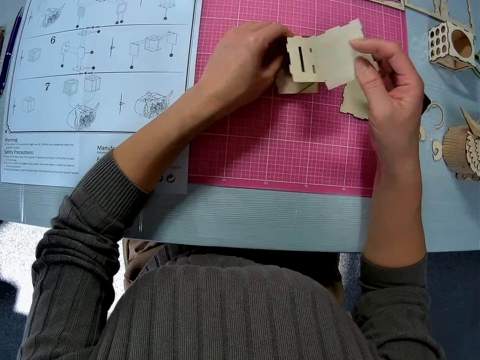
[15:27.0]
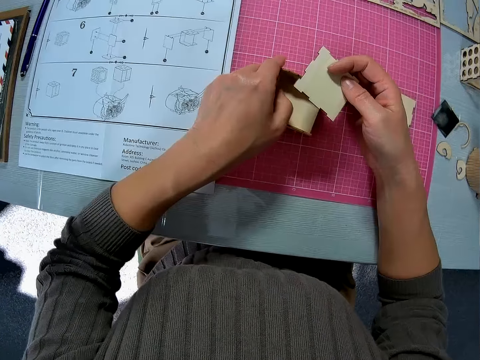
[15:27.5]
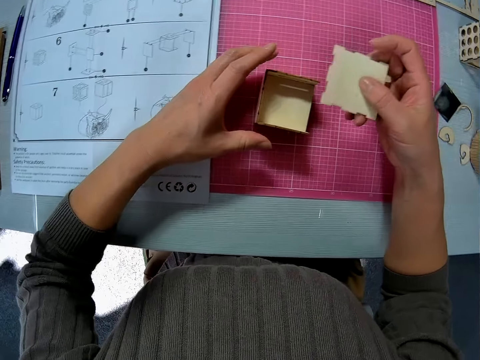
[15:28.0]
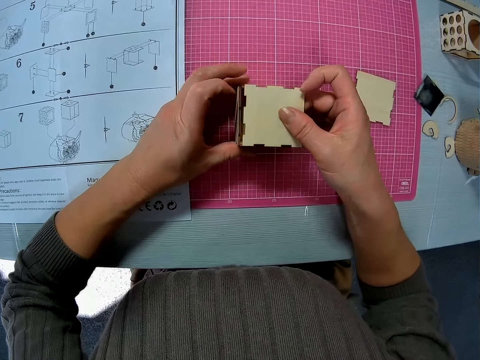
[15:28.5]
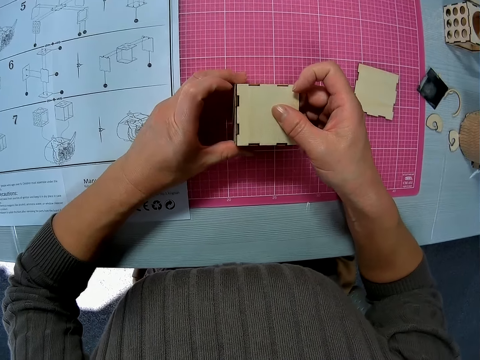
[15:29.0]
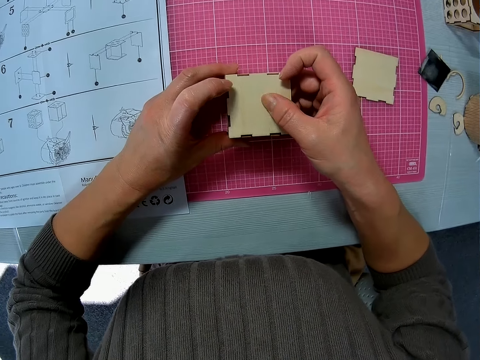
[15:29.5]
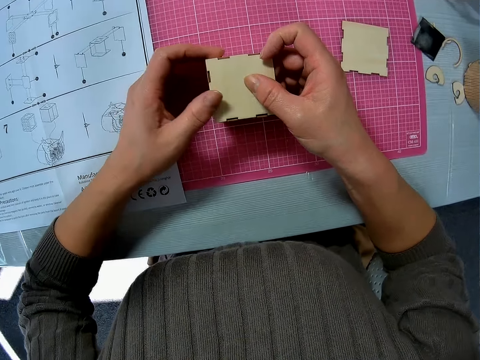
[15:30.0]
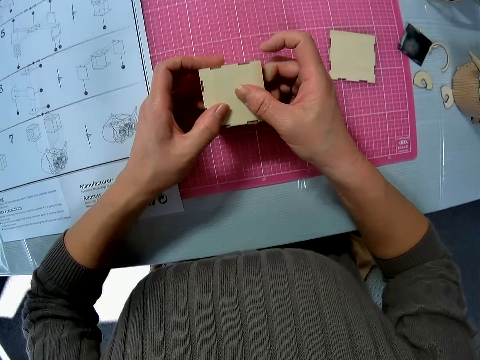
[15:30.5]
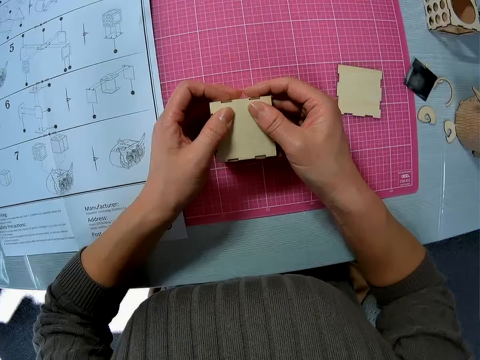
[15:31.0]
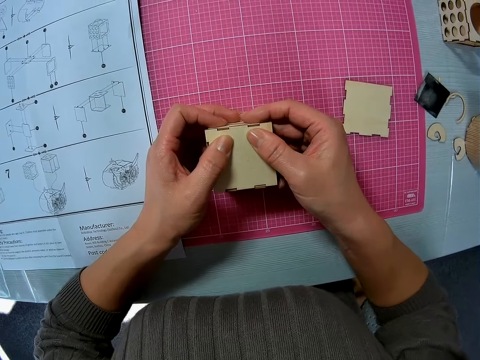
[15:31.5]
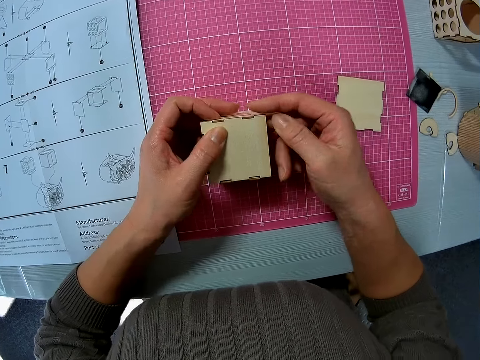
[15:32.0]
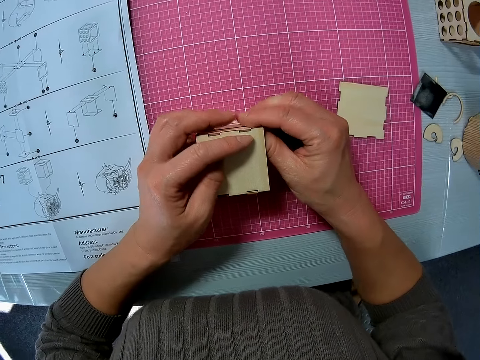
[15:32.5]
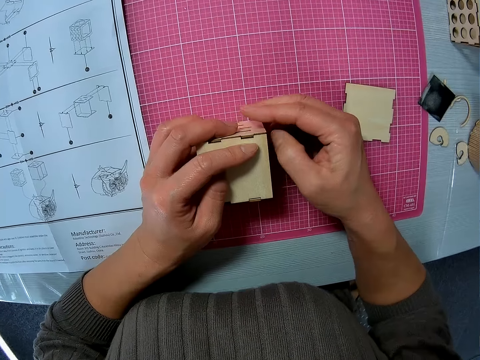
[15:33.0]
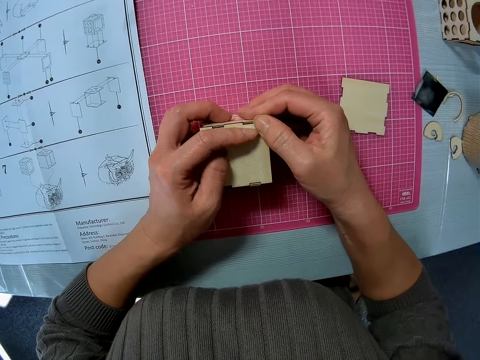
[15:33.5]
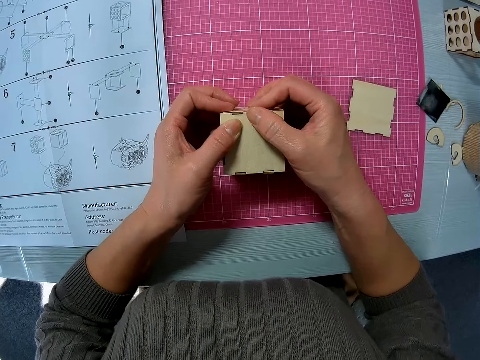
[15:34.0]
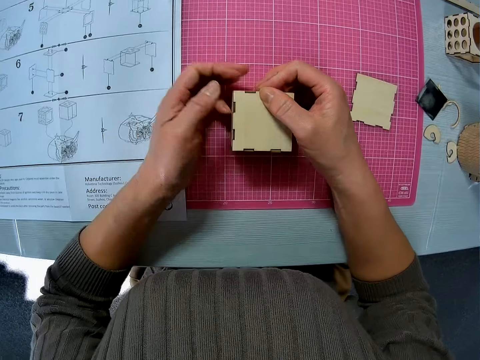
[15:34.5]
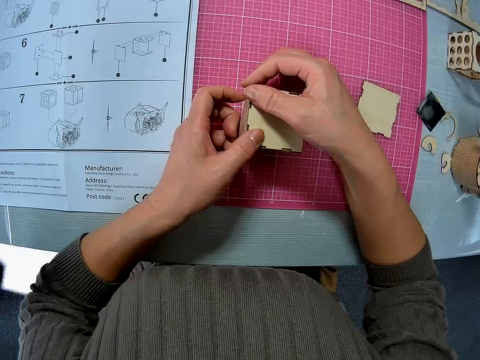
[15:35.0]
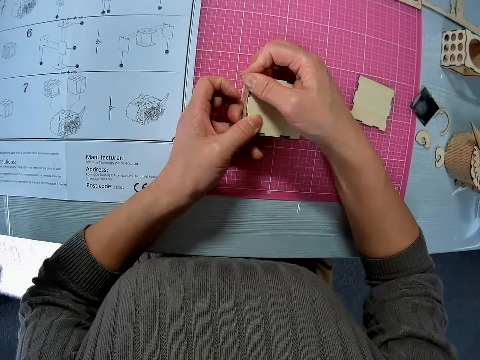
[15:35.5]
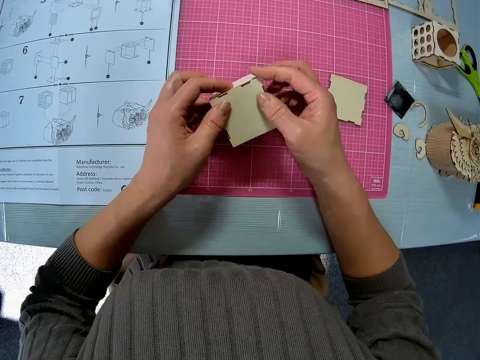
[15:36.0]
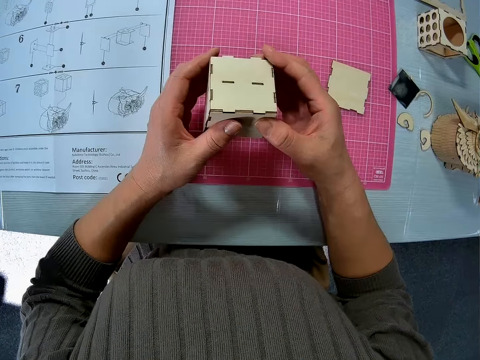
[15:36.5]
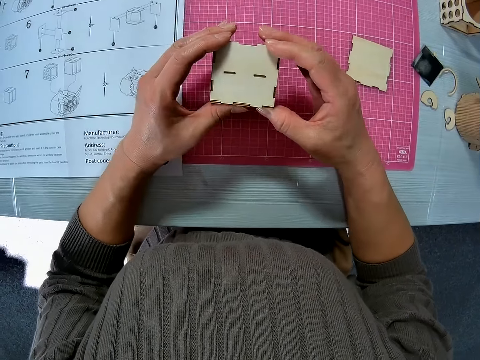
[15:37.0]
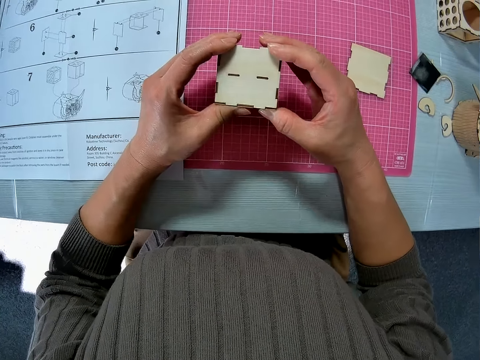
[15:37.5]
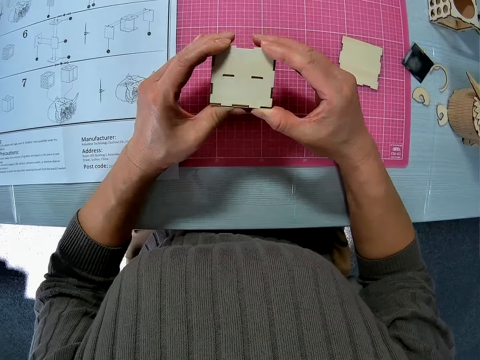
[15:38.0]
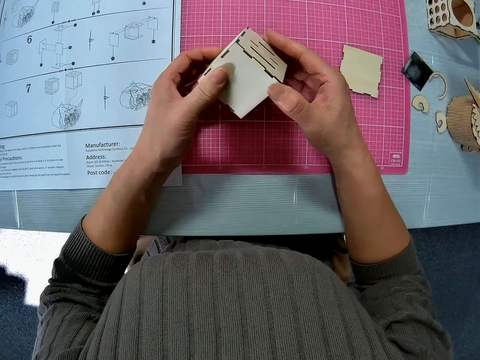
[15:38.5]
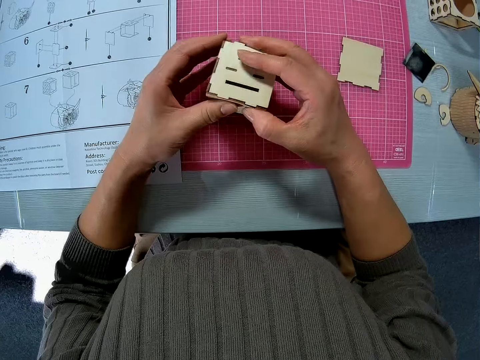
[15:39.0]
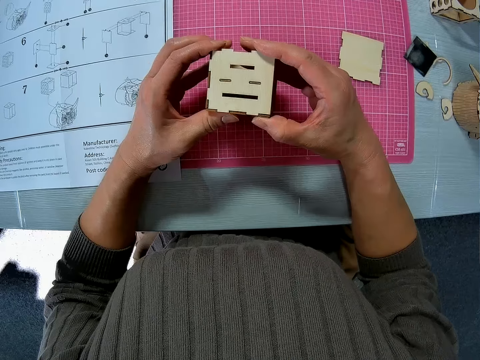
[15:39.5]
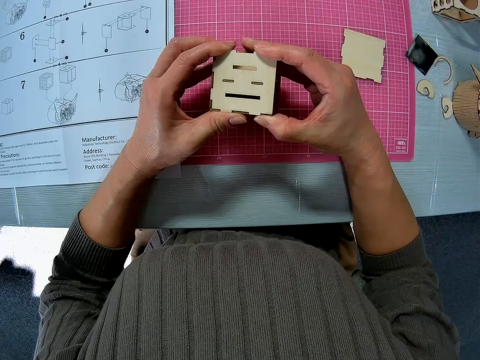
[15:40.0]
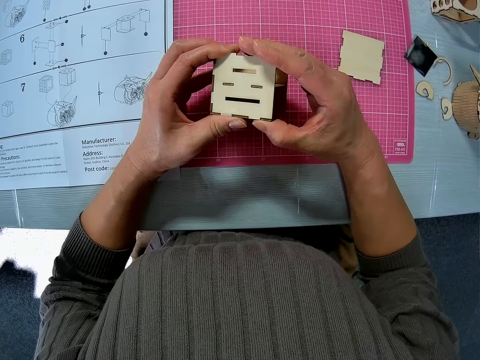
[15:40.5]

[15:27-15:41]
The camera wearer joins the wooden piece to the wooden assembly. They turn the wood craft. They examine the wooden assembly.

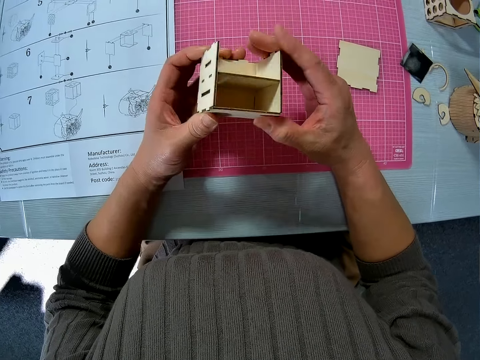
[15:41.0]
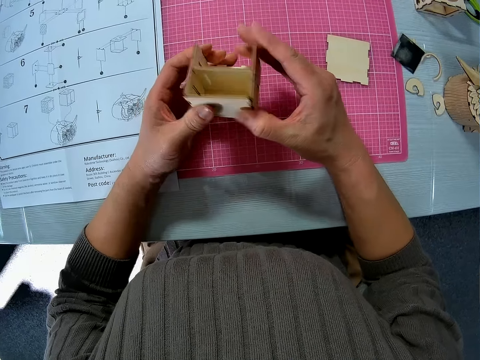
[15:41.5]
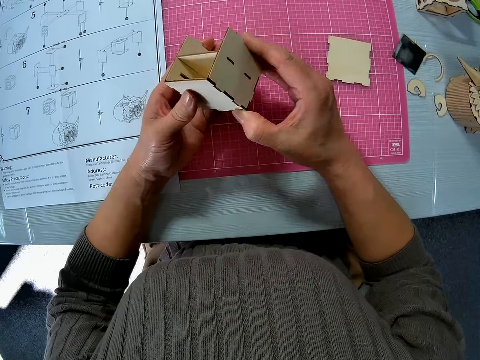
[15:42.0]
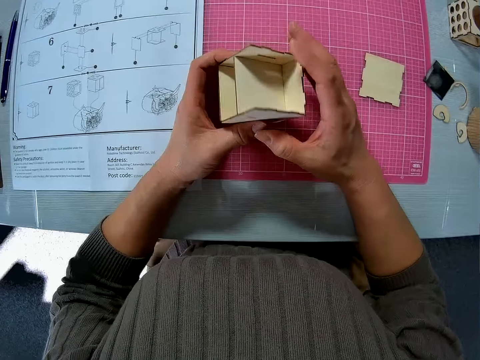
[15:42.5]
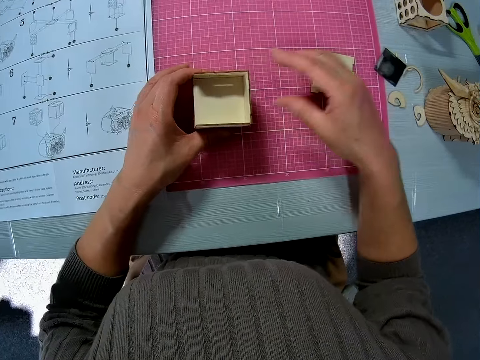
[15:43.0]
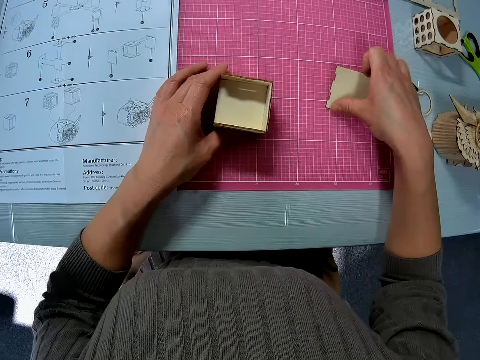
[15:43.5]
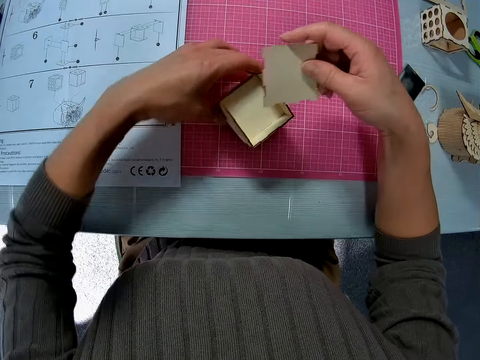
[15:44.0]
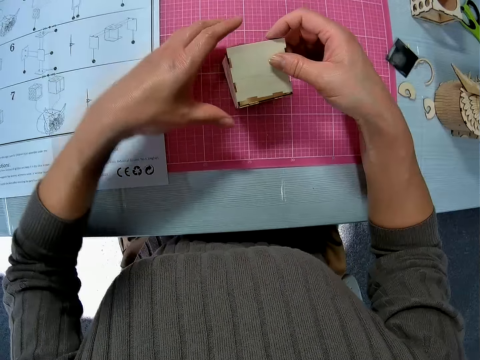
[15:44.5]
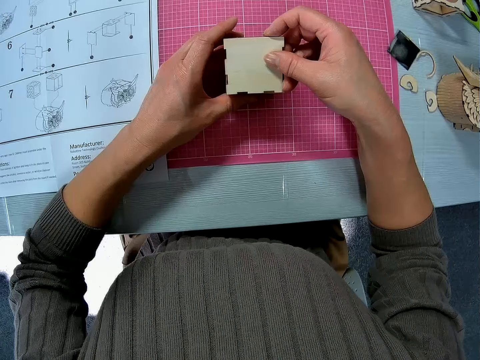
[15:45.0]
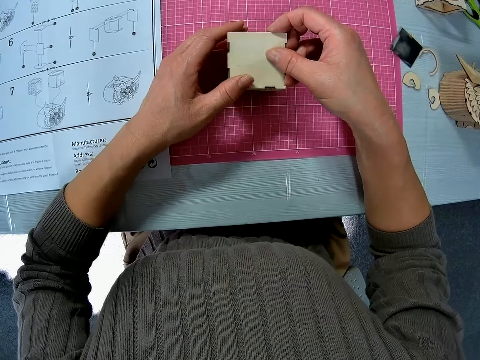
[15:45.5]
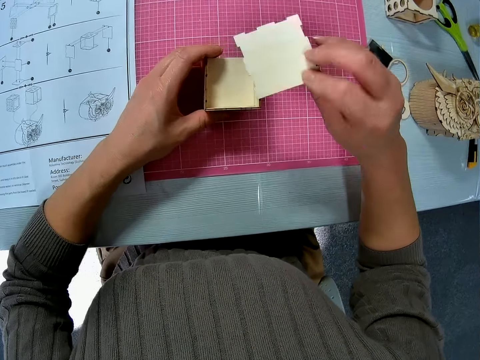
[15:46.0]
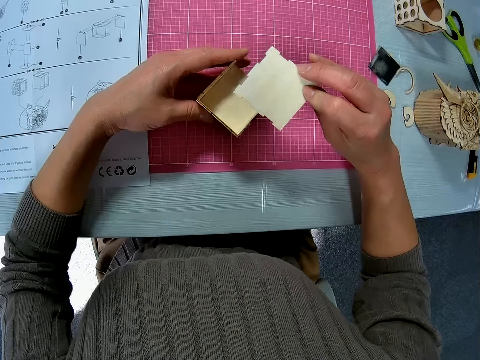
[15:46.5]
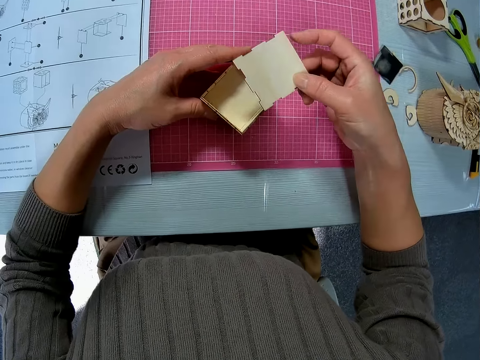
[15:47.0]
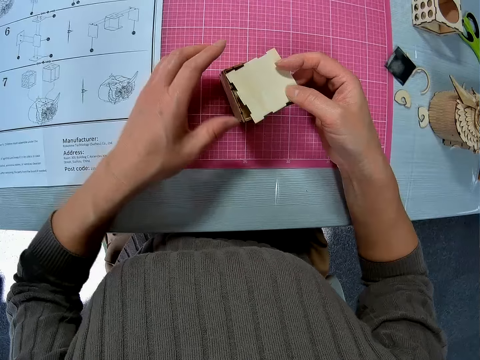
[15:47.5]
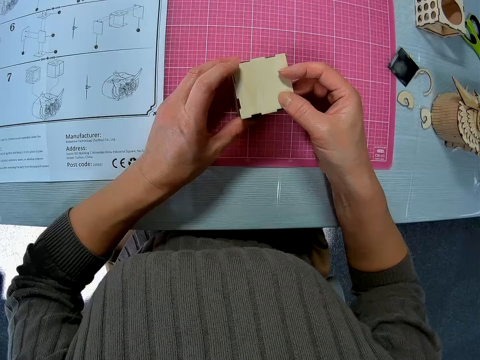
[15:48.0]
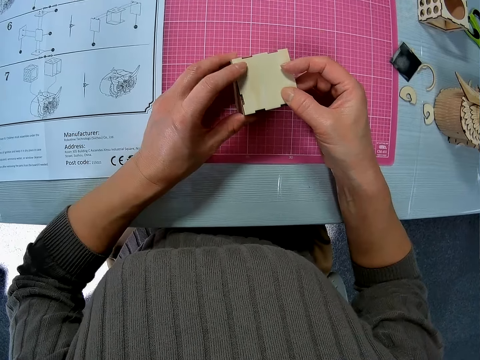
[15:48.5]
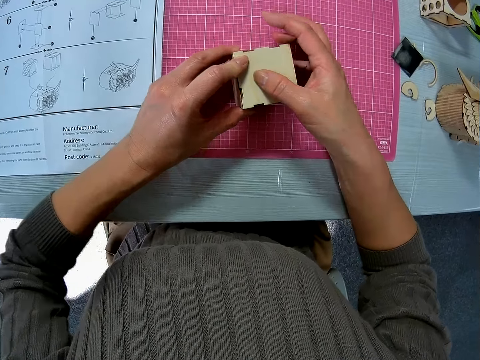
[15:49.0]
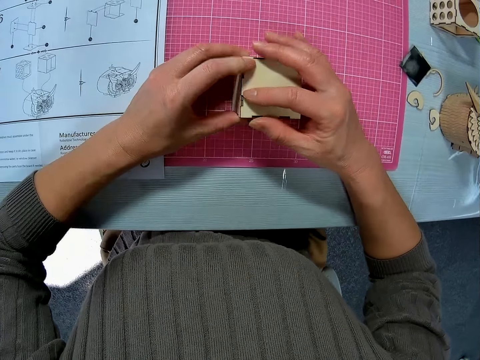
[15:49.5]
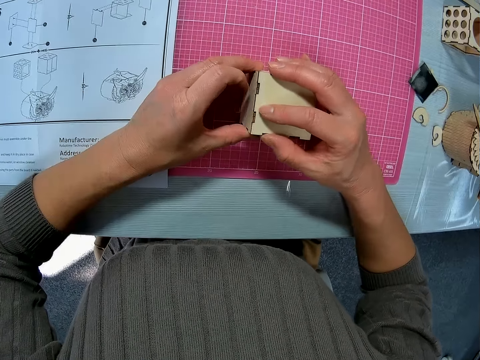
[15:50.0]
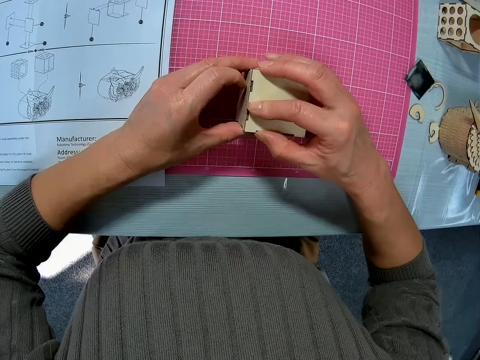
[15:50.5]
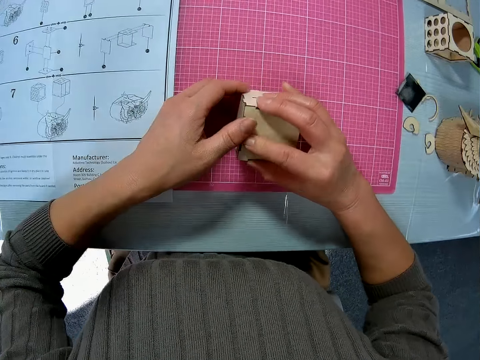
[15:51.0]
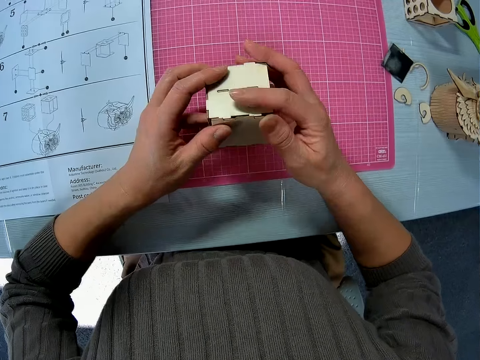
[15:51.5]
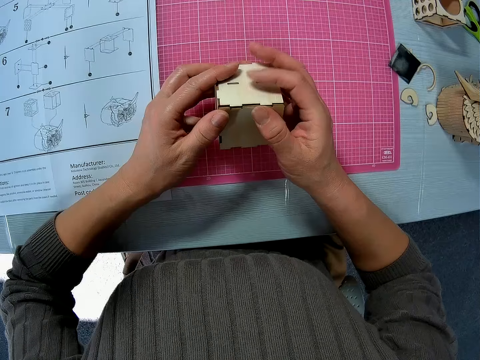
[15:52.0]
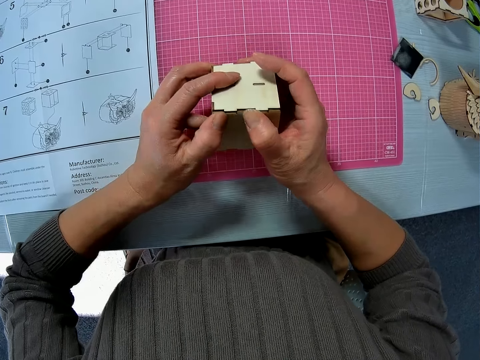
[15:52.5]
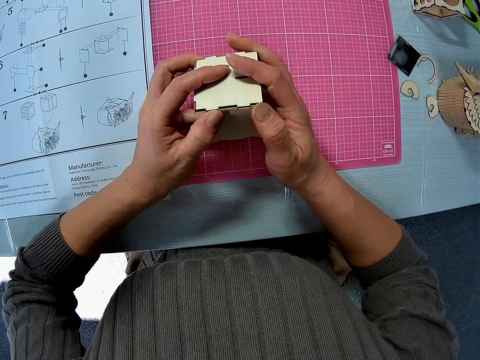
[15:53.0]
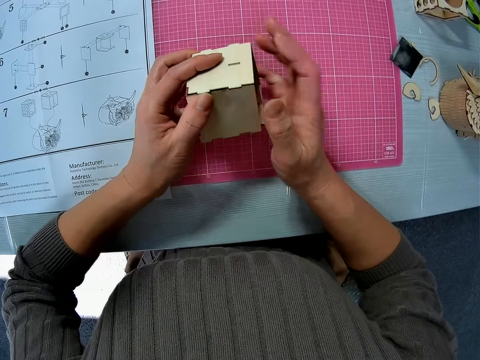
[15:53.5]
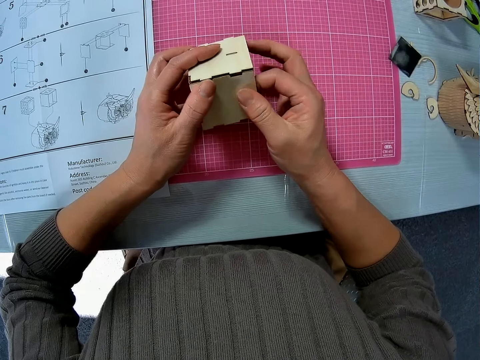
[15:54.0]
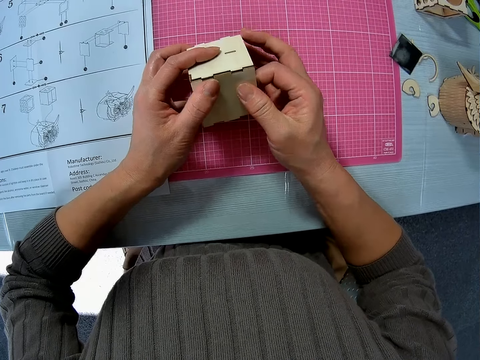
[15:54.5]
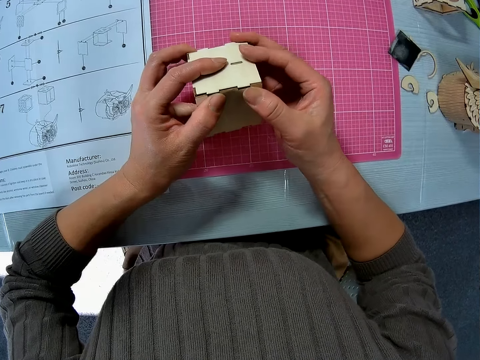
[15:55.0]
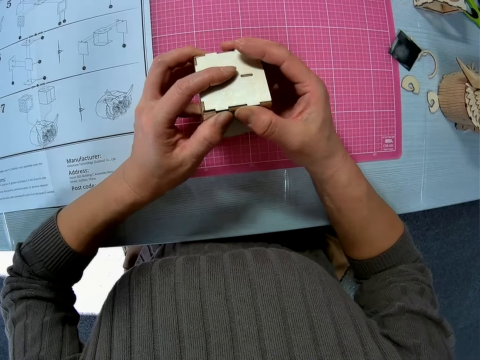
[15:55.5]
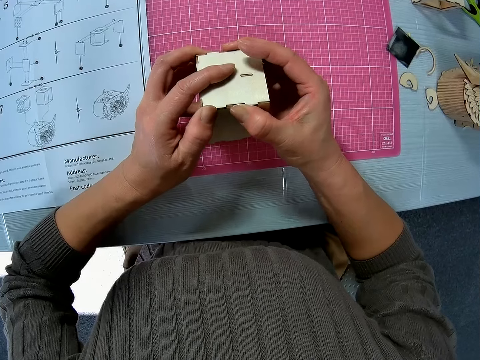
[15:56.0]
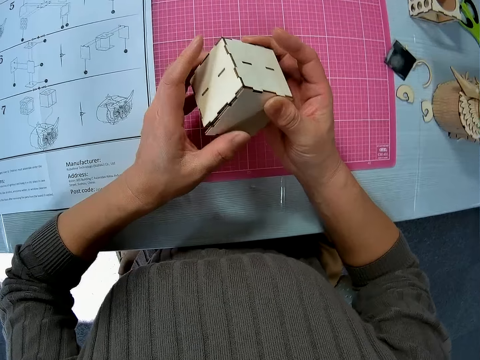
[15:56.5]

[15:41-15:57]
The camera wearer picks up a wooden piece on the table. They join the wooden piece to the wooden assembly. They turn the laser wood craft. They fix the laser wood craft on the wood craft. They turn the laser wood craft. They fix the wood craft.
